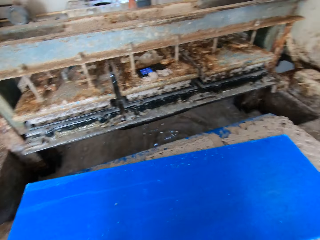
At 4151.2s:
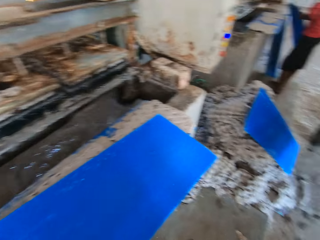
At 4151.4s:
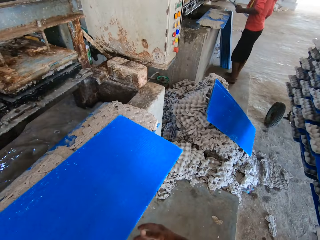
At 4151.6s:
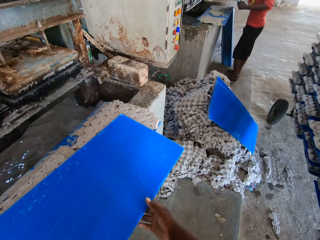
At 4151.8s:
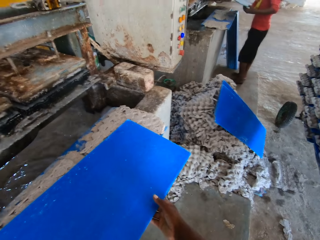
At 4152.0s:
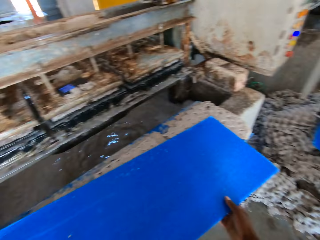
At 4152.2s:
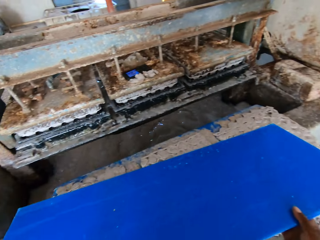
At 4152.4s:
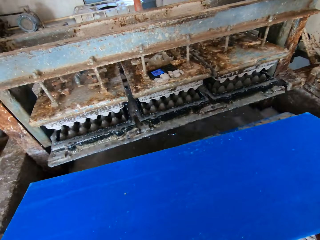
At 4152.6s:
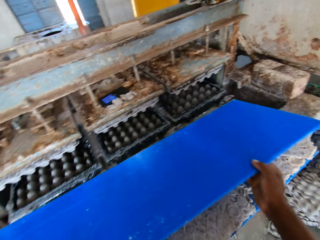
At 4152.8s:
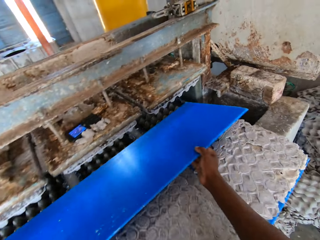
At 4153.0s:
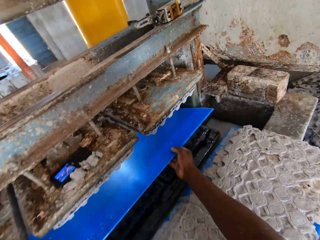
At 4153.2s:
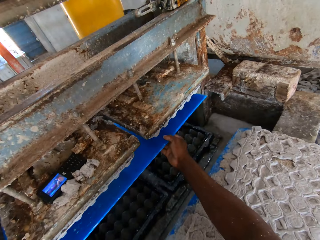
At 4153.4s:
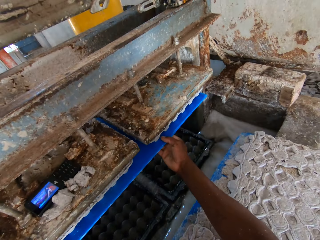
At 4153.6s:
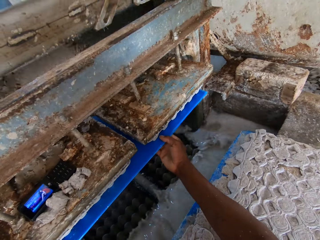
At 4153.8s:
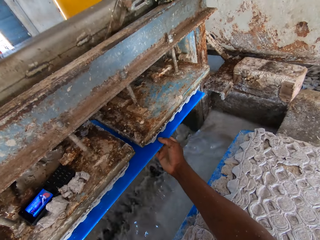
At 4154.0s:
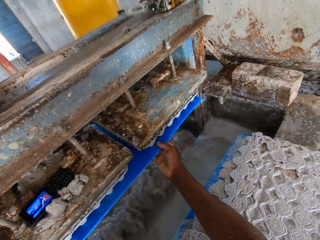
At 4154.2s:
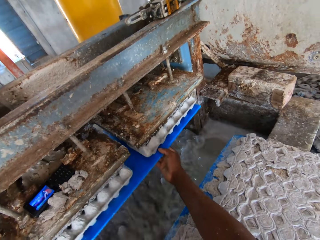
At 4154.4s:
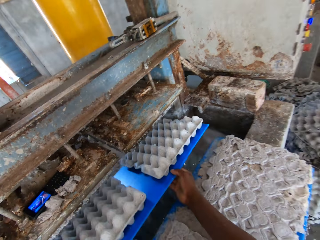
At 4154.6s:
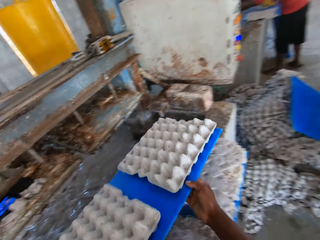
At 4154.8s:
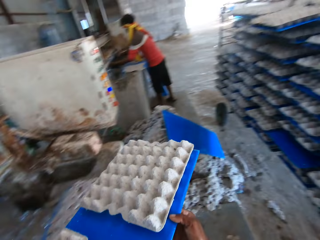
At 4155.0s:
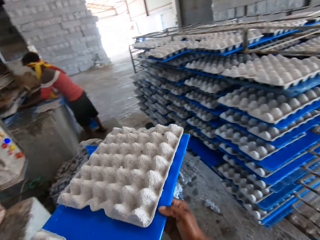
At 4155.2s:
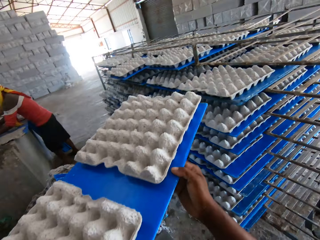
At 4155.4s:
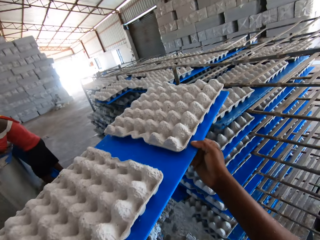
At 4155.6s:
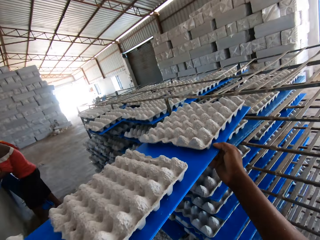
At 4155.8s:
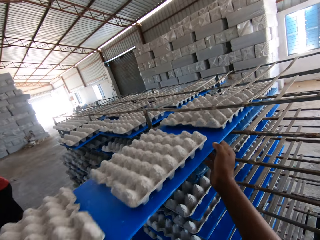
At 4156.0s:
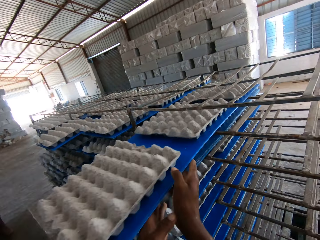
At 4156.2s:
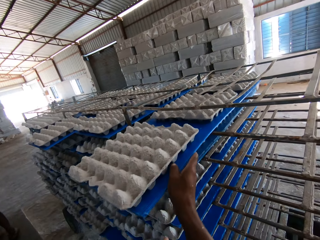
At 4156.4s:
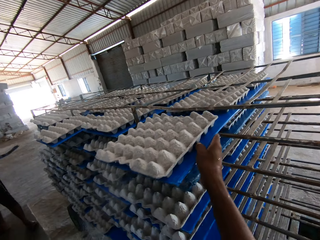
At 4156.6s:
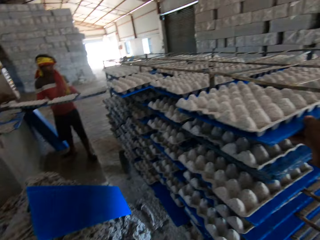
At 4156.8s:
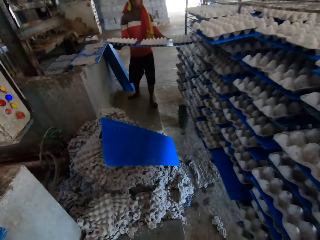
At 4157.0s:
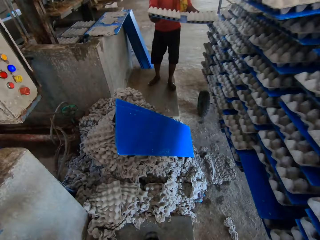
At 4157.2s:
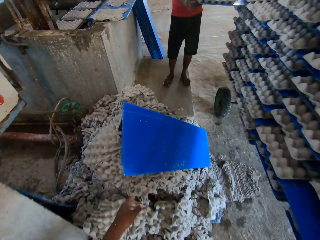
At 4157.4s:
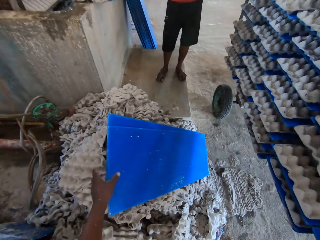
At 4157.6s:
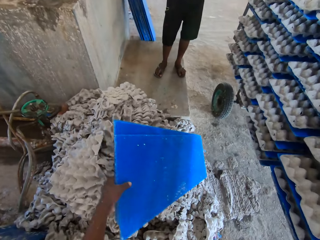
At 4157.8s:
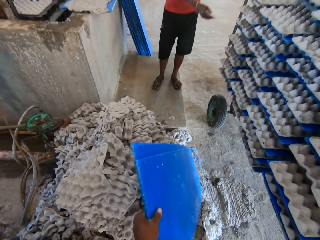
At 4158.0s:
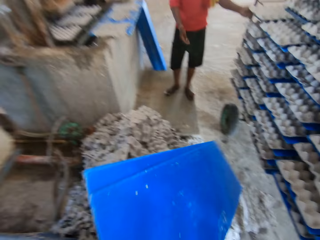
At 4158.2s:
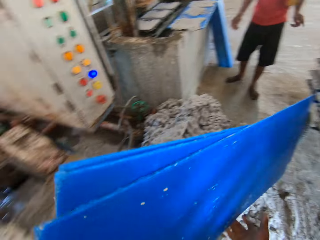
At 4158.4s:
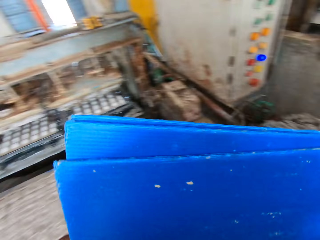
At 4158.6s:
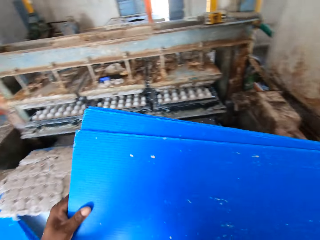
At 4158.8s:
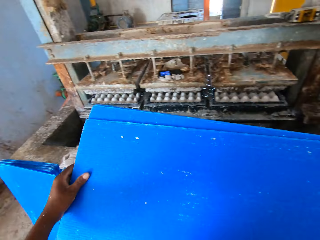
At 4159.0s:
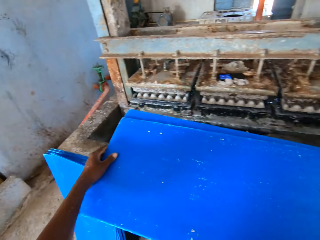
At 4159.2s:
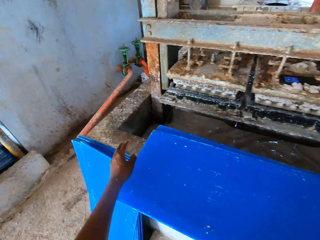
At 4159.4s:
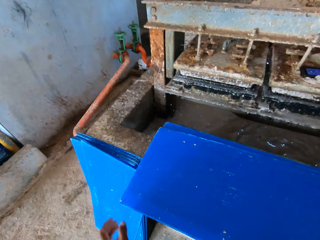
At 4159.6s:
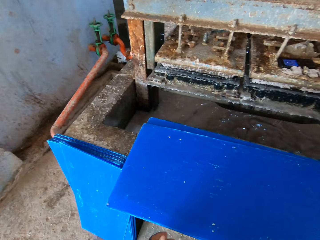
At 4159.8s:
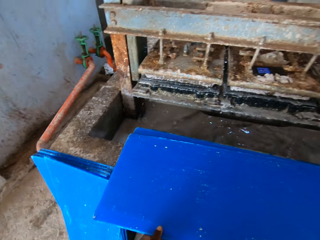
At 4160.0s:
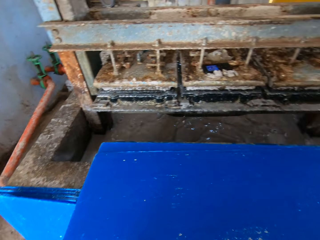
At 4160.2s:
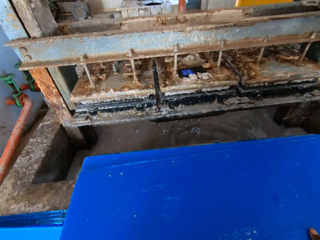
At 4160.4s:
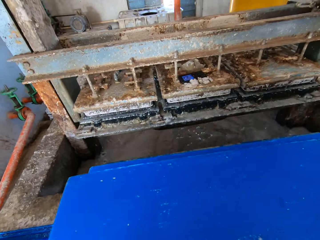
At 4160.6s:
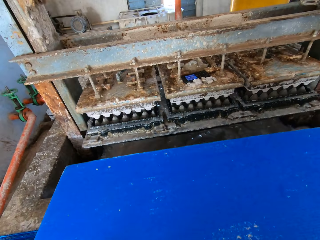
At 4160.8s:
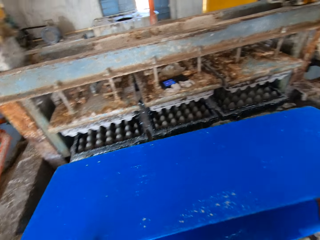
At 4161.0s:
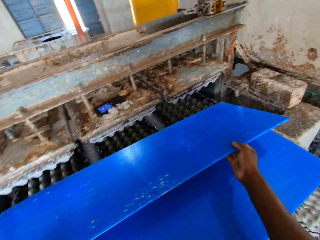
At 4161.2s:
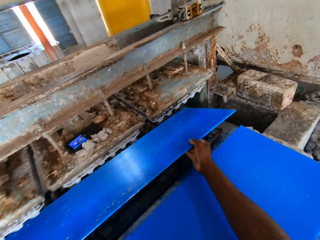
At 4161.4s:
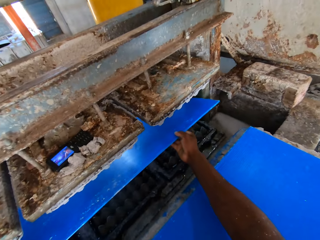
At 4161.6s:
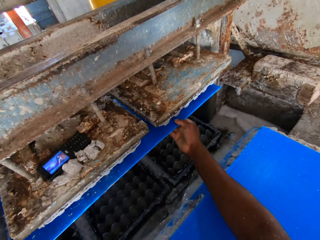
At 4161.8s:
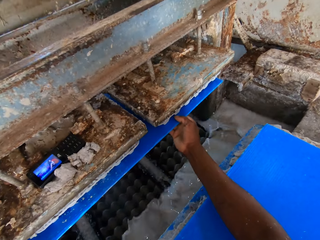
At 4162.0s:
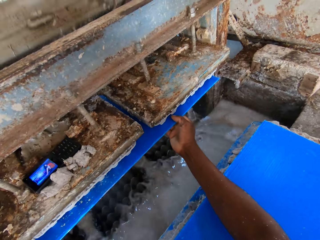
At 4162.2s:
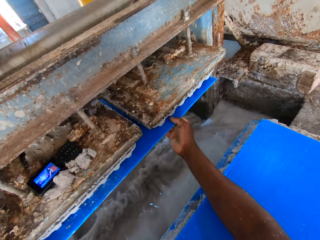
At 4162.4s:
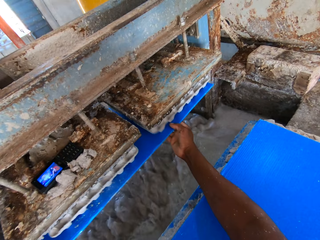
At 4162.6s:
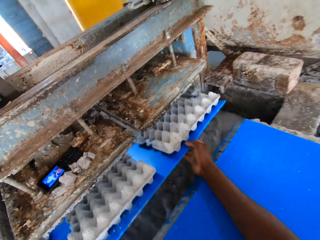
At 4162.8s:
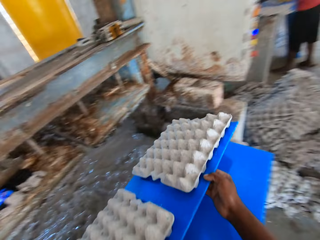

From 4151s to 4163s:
The camera wearer picks the board from the platform with both hands. A man holds a board. The camera wearer makes egg crates on the board in both hands with the egg carton making machine. He inserts the board in the egg tray making machine. He pulls the board with trays. He places the board of egg crates on the rack with both hands. The man places a board of egg crates on the rack with both hands. The camera wearer picks some boards on some egg crates on the floor with his left hand. He places the boards on the platform with both hands. He picks the board from the platform with both hands. He makes egg crates on the board in both hands with the egg carton making machine. He inserts the board in the egg tray making machine.

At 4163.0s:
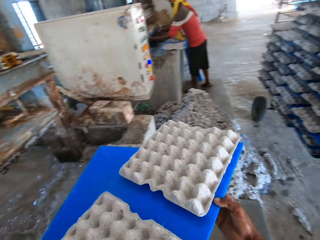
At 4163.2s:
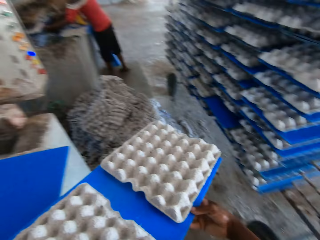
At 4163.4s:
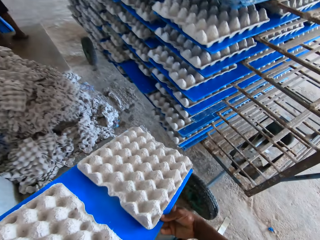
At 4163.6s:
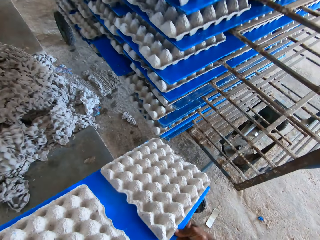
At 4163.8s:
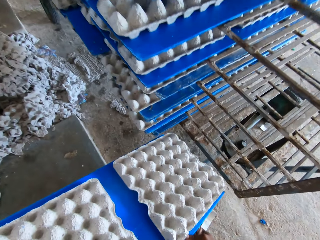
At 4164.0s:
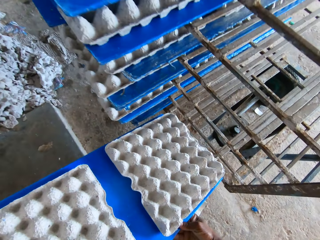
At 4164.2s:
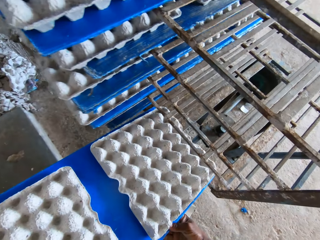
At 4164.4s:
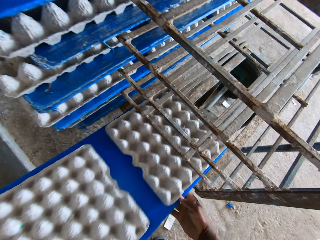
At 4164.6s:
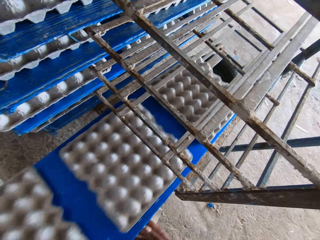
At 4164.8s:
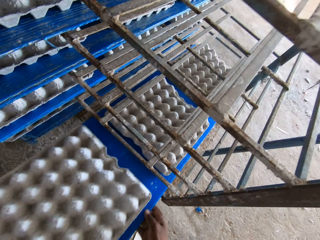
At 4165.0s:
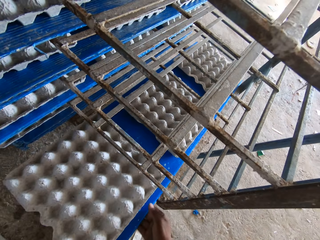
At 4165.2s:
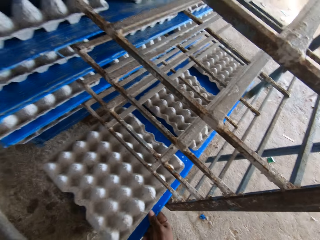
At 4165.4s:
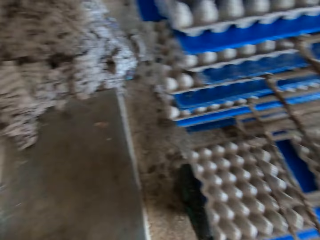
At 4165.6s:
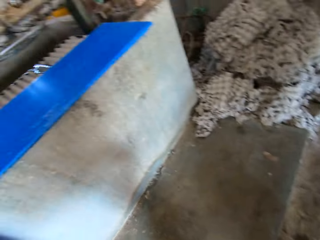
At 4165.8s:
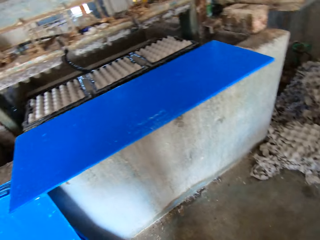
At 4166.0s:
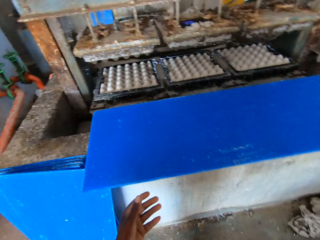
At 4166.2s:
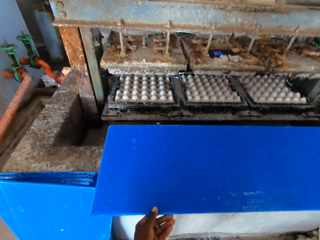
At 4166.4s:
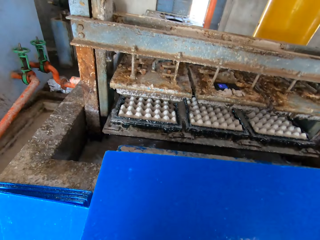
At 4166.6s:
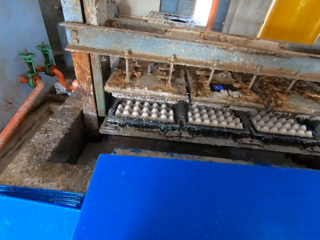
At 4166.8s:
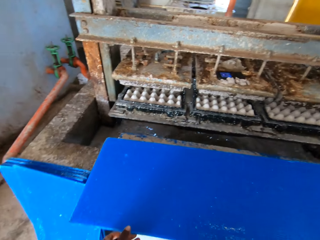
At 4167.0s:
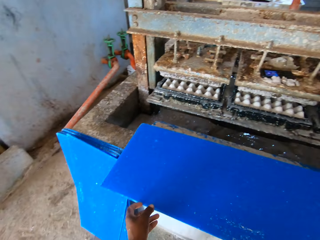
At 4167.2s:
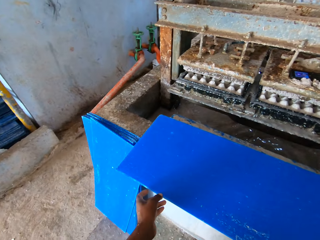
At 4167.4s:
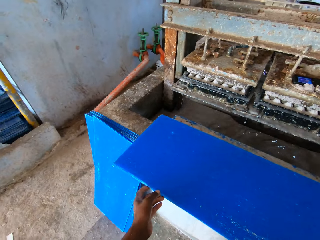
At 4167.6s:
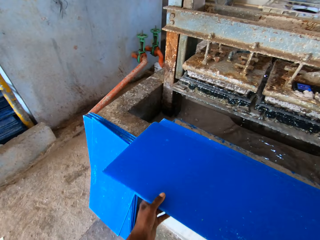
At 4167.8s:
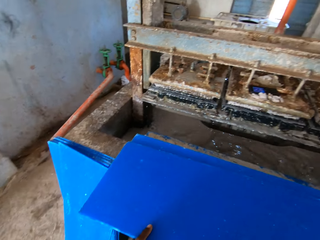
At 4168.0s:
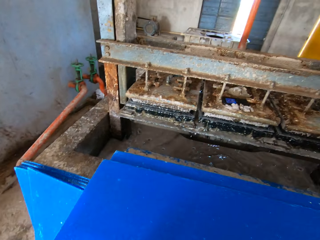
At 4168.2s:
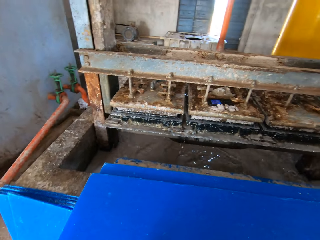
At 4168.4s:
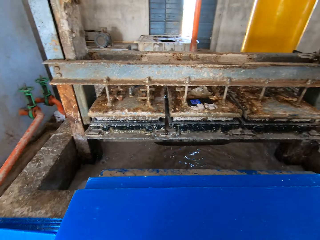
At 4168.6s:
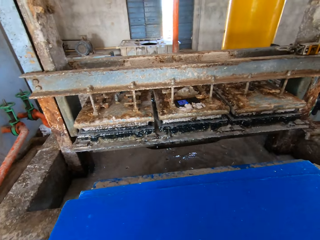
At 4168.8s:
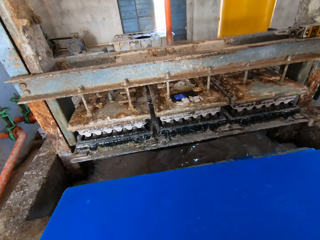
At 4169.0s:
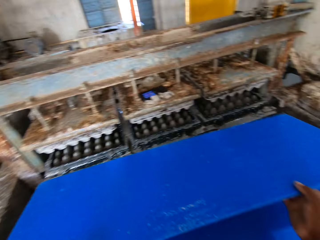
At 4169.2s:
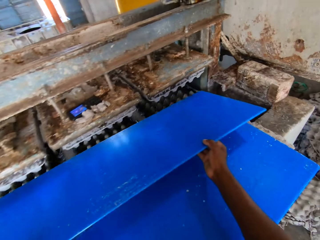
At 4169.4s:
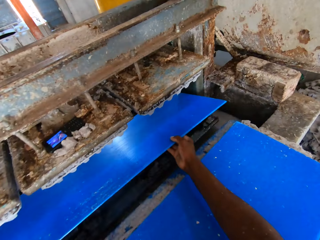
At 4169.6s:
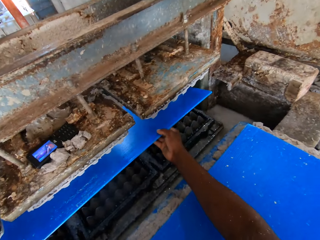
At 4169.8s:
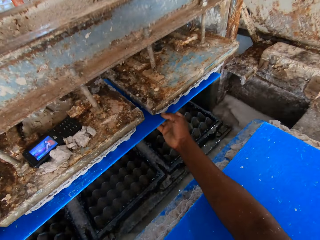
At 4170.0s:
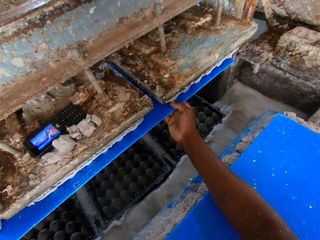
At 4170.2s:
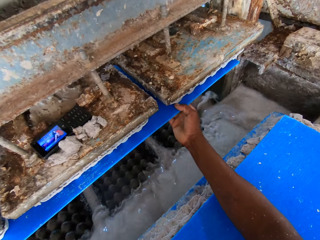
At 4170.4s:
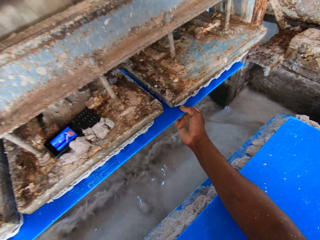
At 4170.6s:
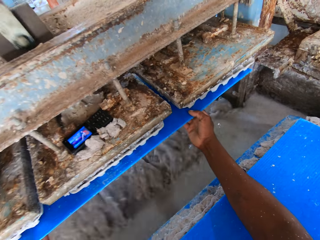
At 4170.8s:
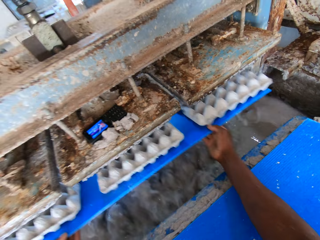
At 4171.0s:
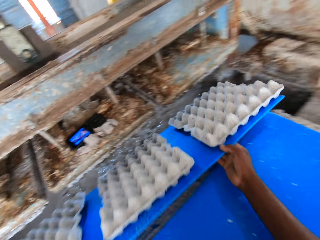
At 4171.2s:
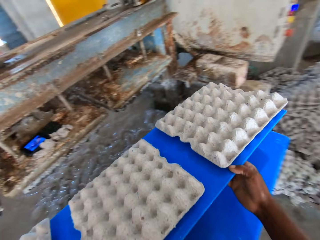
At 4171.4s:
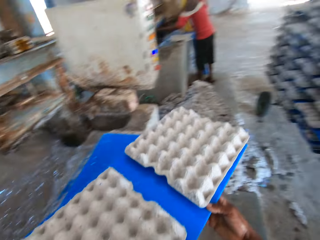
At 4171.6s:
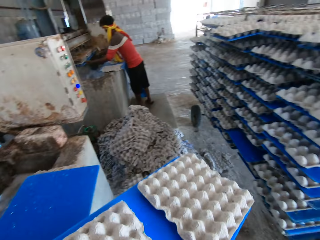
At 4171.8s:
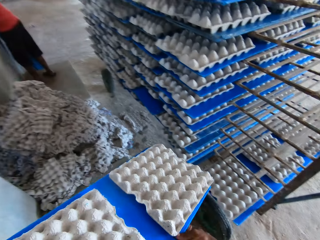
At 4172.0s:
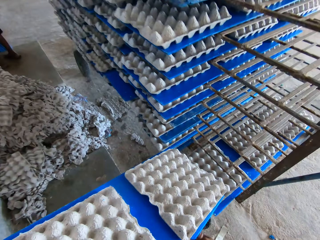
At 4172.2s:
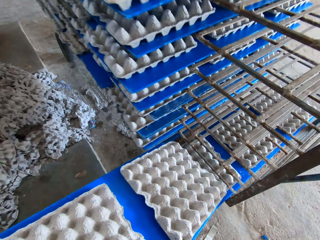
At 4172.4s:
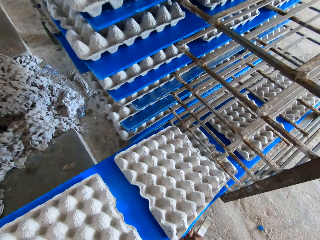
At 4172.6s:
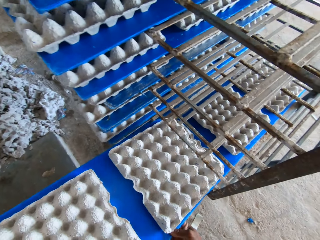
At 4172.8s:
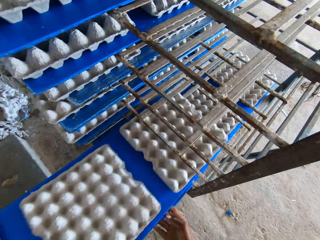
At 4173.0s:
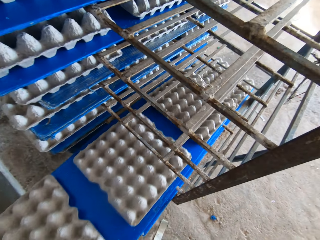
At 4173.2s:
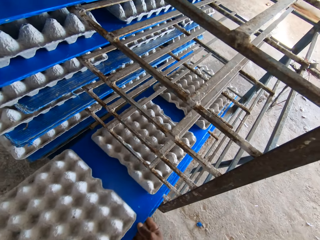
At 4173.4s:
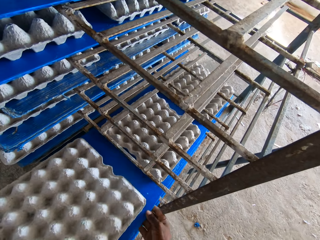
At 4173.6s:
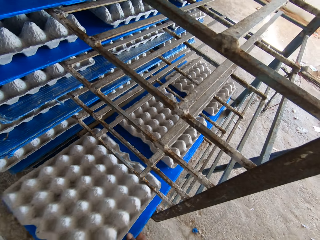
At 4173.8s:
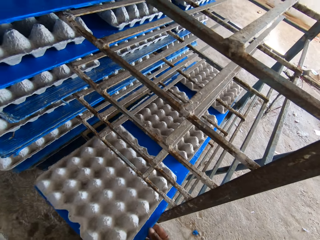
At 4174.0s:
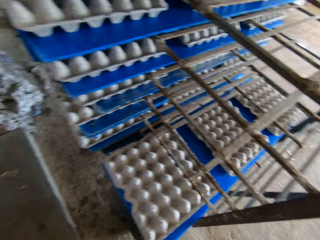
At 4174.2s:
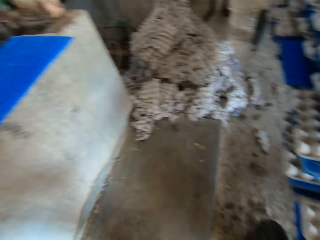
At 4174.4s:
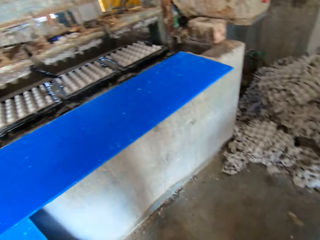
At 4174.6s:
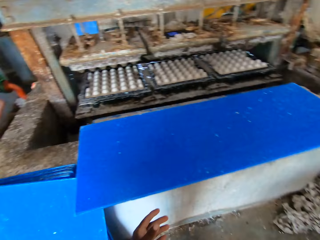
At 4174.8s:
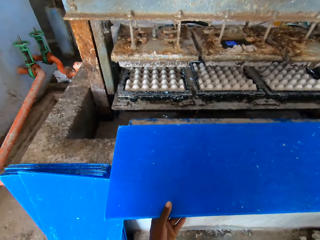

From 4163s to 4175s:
The camera wearer pulls the board with trays. They place the board of egg crates on the rack with both hands. They pick the board from the platform with both hands. They make egg crates on the board in both hands with the egg carton making machine. They insert the board in the egg tray making machine. They pull the board with trays. They place the board of egg crates on the rack with both hands.
